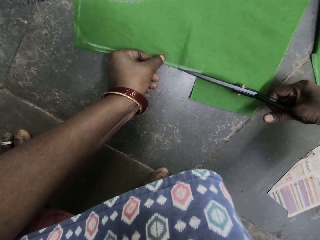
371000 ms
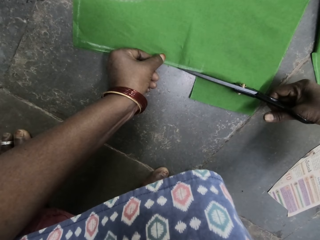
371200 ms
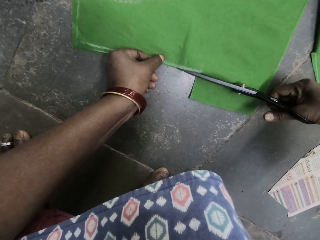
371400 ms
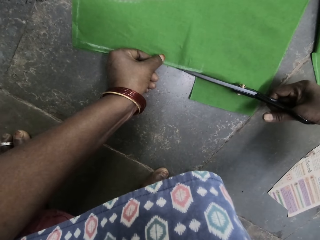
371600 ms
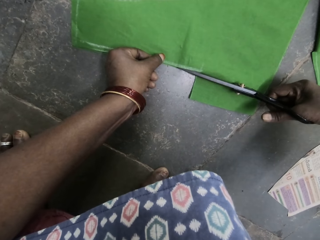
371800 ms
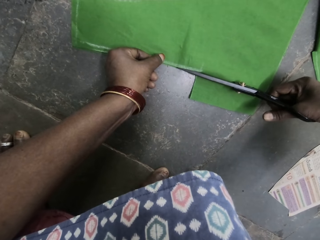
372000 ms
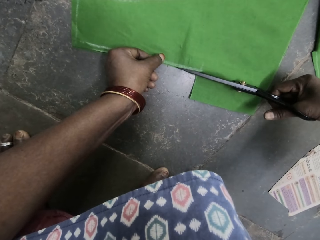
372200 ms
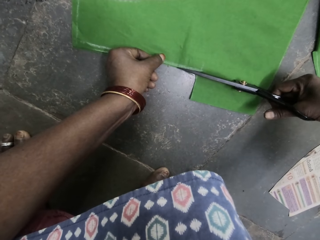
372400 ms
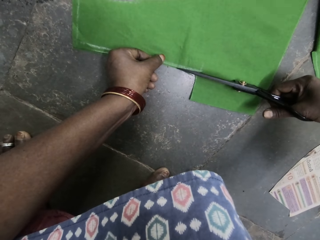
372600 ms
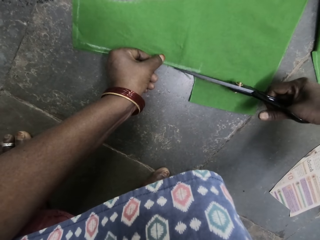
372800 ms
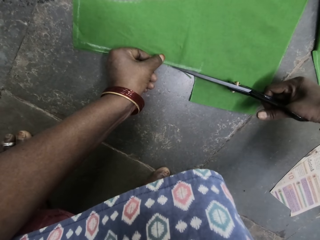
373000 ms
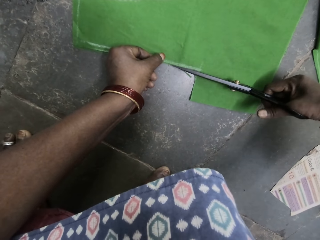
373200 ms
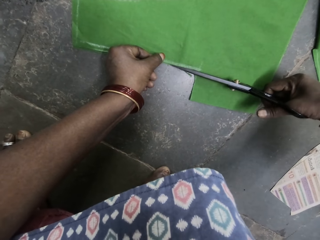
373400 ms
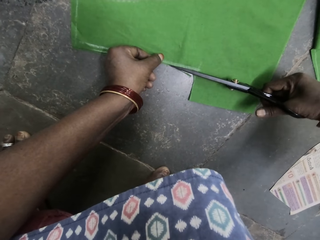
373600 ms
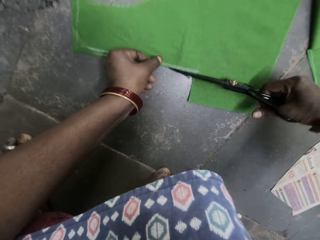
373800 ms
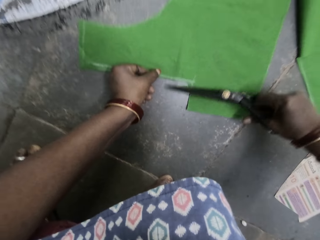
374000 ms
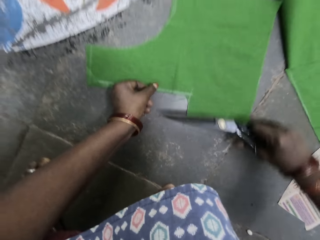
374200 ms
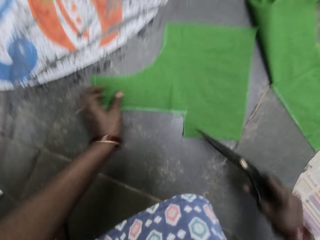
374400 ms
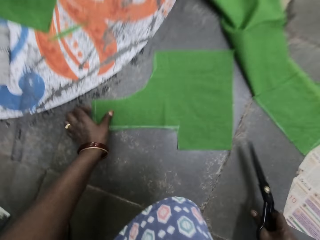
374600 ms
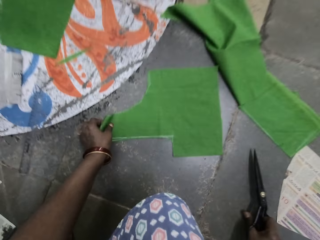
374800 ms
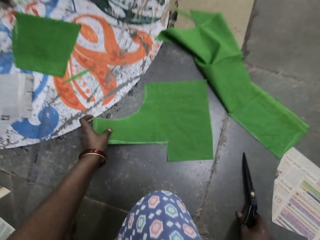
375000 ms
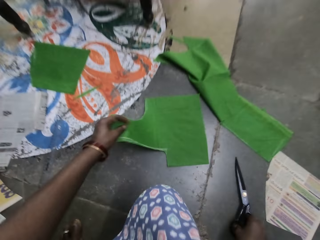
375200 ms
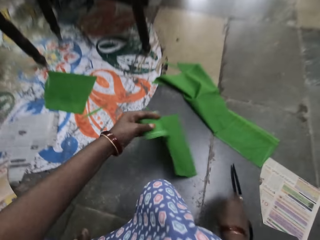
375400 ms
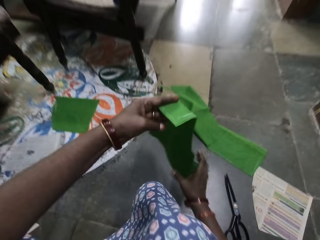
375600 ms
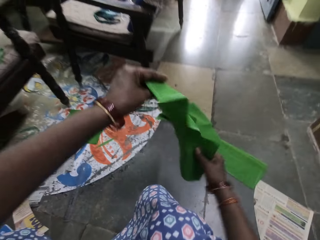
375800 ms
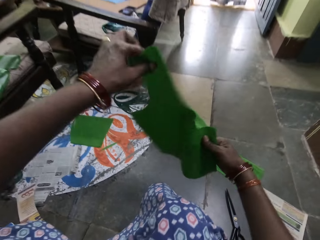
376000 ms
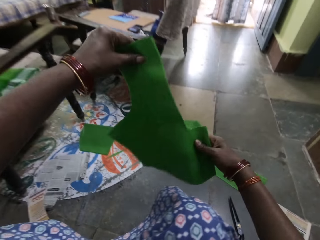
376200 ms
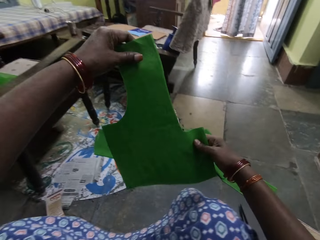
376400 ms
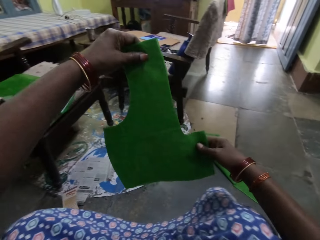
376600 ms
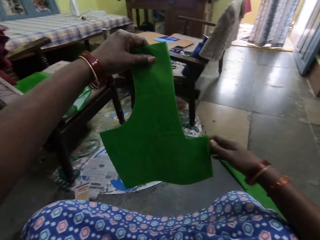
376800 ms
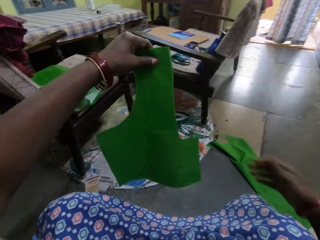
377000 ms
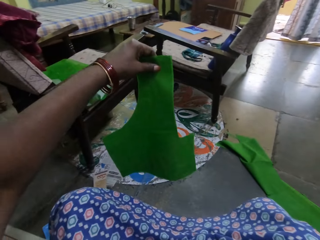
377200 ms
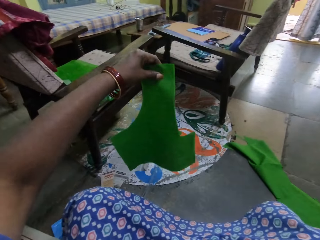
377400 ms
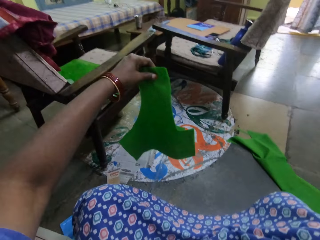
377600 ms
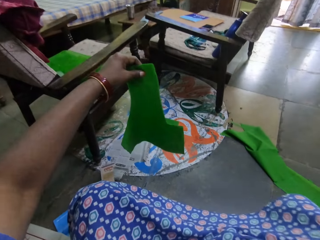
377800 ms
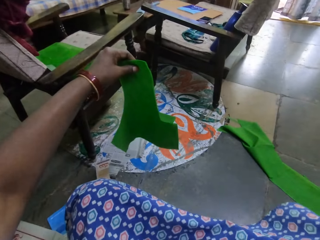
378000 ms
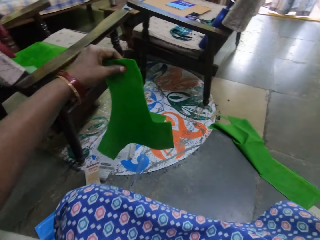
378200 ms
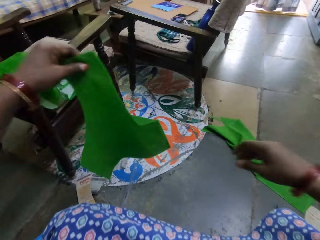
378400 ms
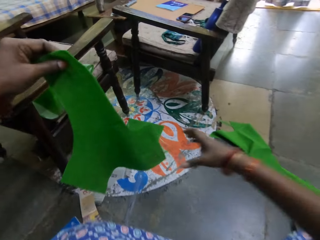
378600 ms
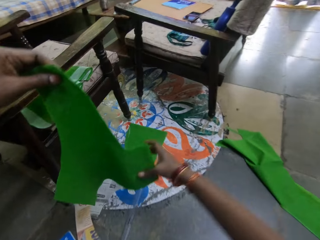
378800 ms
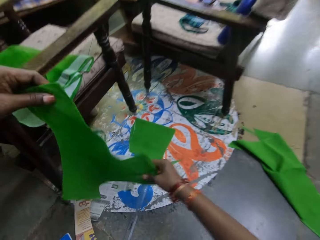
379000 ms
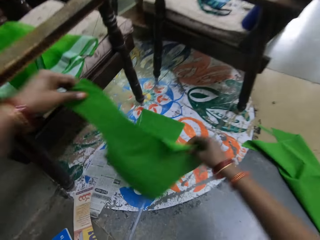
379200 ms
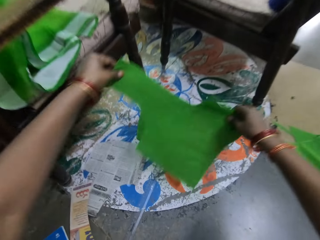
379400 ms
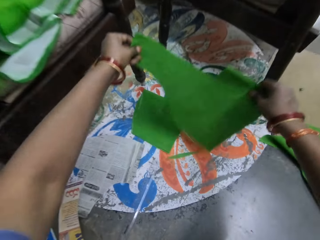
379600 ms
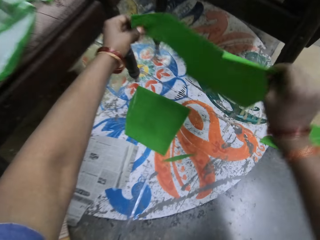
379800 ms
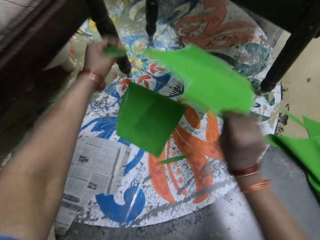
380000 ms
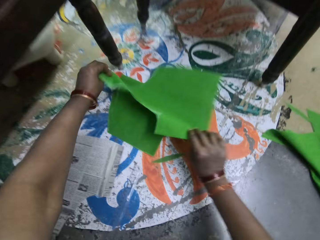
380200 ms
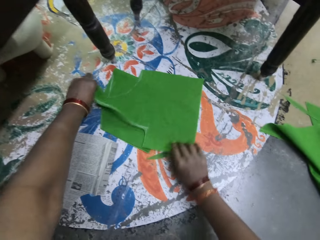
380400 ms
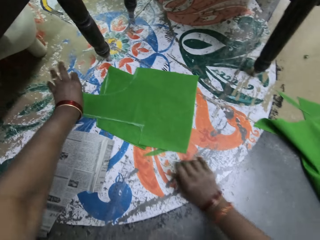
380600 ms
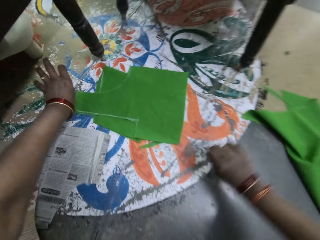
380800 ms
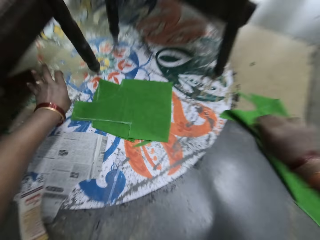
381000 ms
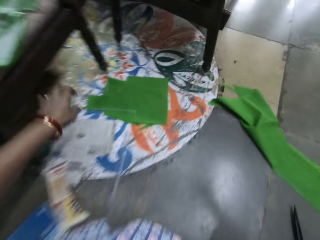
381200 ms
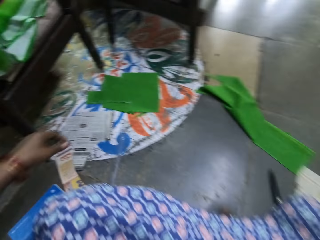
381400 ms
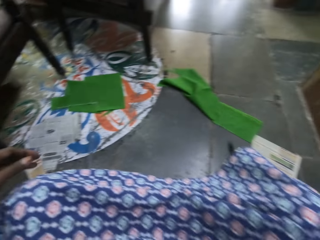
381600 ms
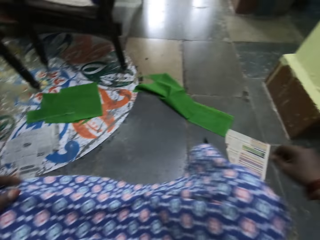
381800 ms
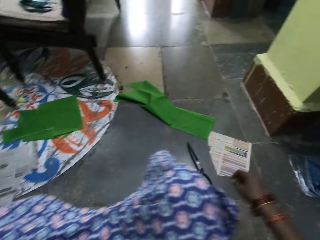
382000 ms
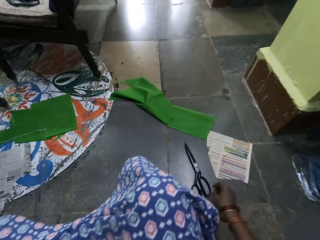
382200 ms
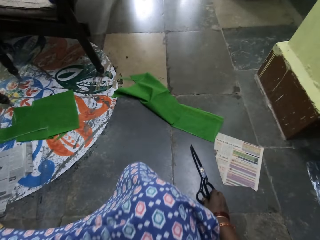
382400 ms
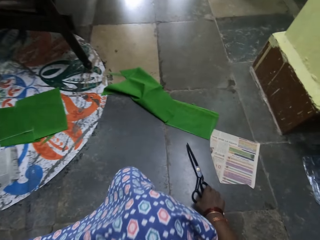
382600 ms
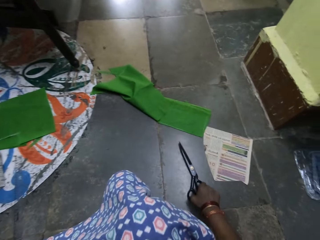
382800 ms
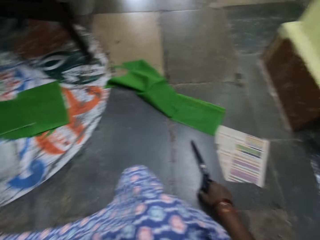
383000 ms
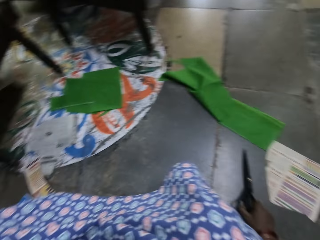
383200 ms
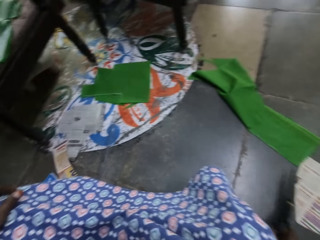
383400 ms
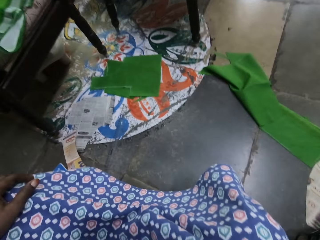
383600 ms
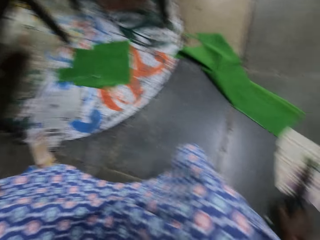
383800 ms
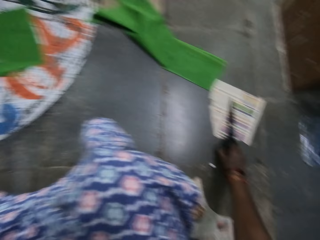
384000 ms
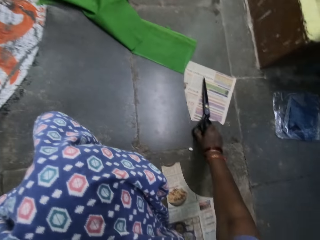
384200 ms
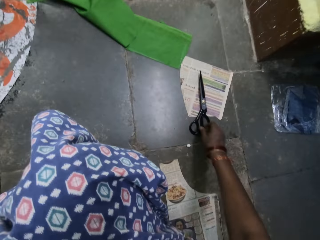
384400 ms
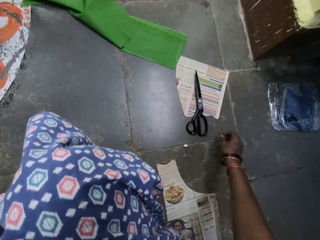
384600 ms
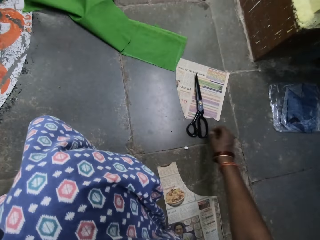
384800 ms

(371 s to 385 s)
The camera wearer puts the pair of scissors on the floor. She picks up the piece of cloth on the floor and holds the piece of cloth with her hands. She puts the piece of cloth on the floor. She moves the pair of scissors on the floor and puts the scissors on the floor.

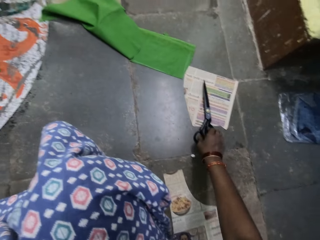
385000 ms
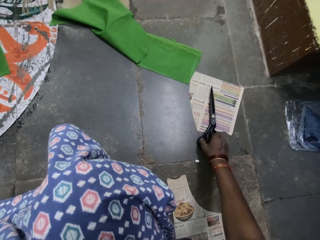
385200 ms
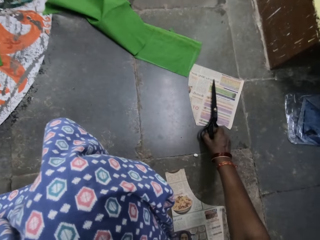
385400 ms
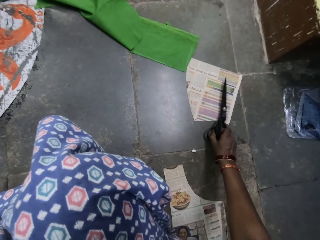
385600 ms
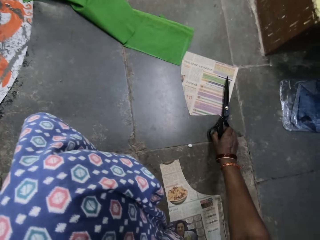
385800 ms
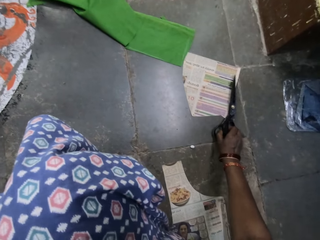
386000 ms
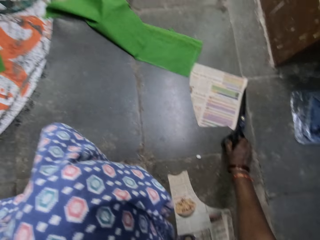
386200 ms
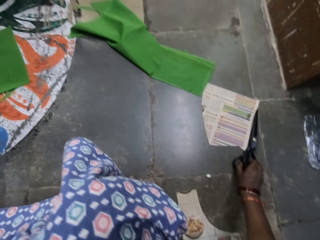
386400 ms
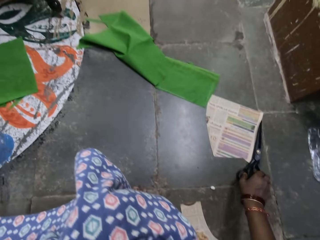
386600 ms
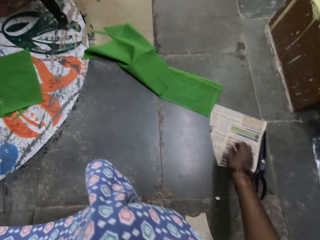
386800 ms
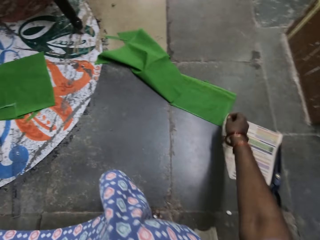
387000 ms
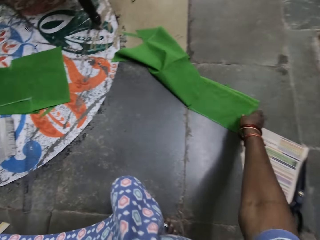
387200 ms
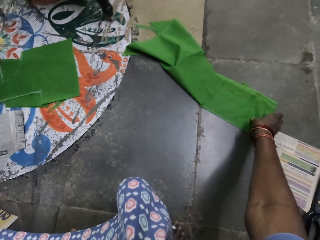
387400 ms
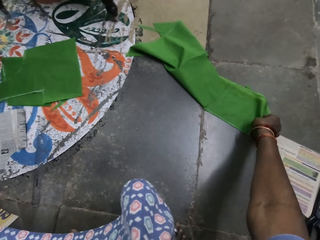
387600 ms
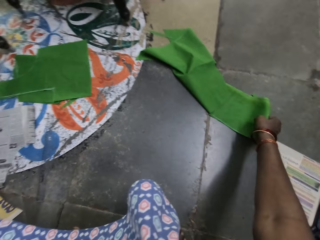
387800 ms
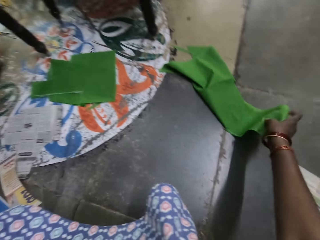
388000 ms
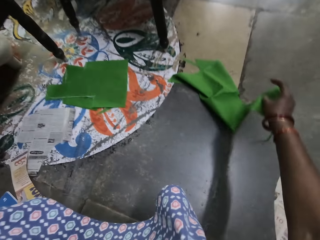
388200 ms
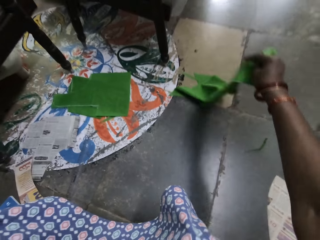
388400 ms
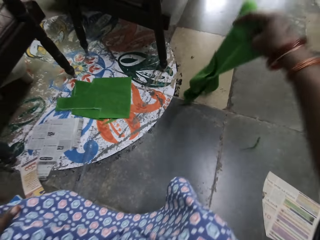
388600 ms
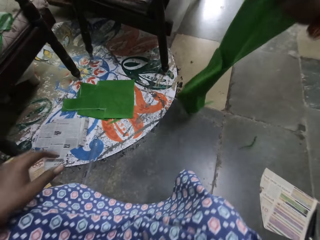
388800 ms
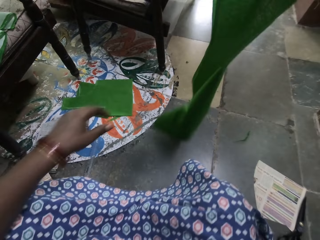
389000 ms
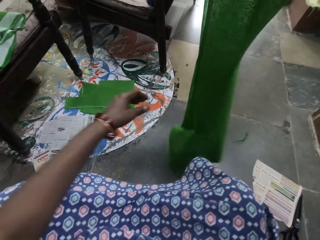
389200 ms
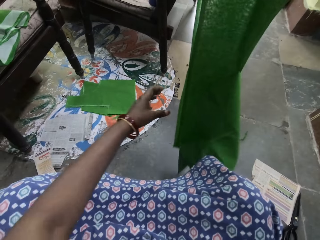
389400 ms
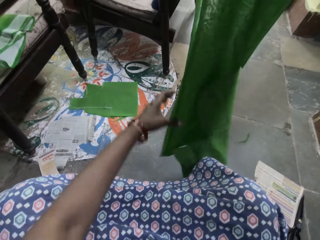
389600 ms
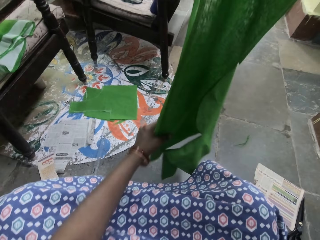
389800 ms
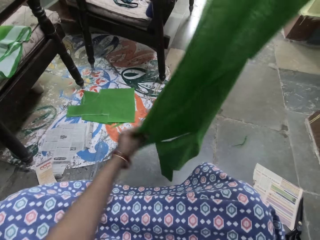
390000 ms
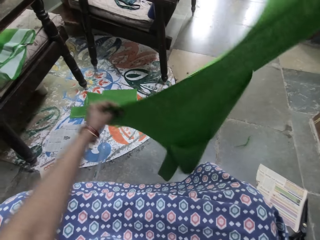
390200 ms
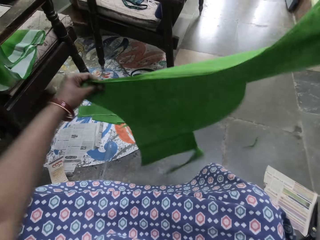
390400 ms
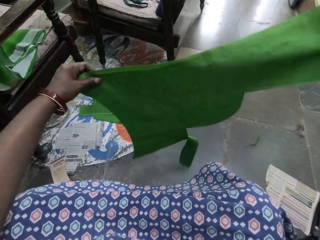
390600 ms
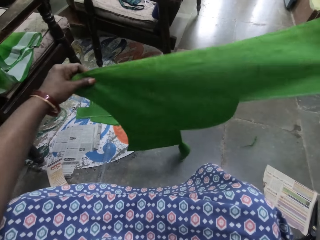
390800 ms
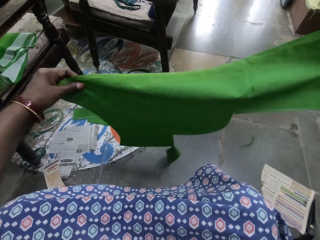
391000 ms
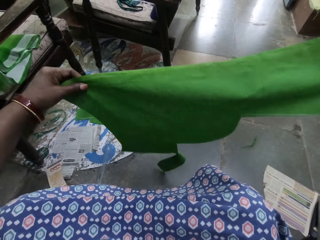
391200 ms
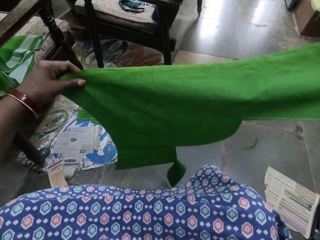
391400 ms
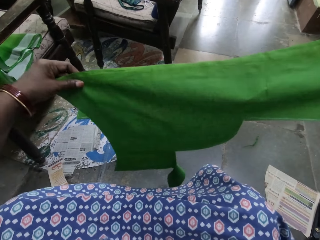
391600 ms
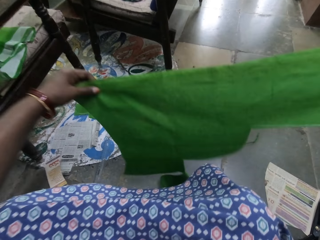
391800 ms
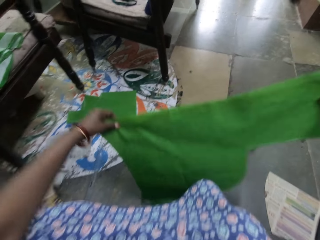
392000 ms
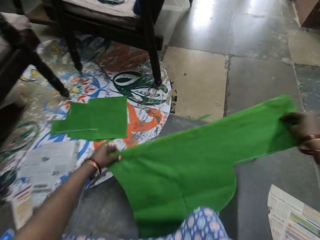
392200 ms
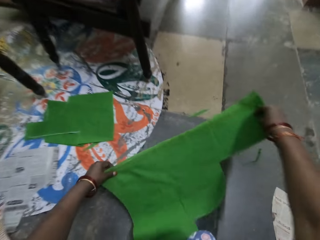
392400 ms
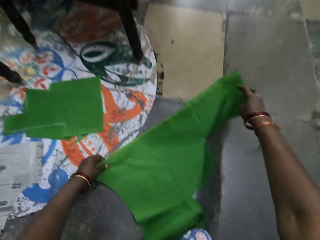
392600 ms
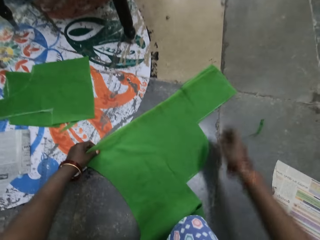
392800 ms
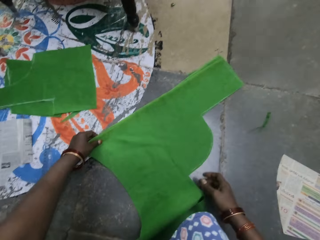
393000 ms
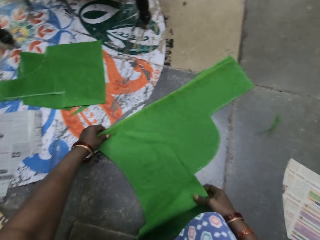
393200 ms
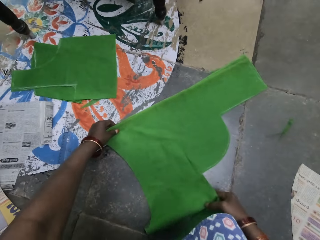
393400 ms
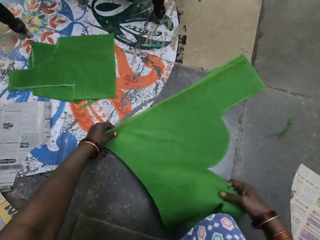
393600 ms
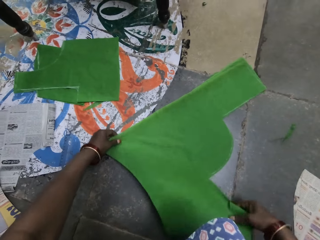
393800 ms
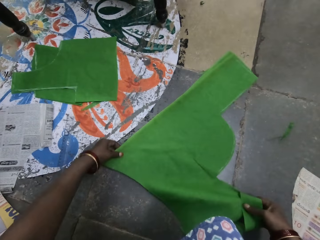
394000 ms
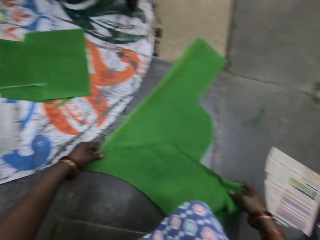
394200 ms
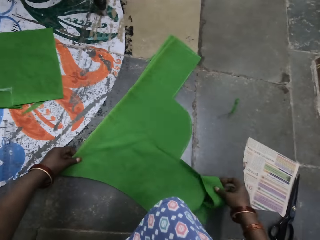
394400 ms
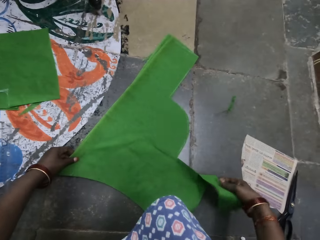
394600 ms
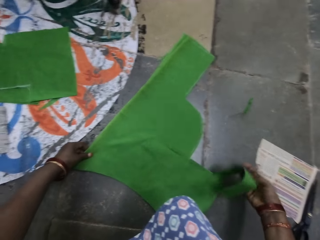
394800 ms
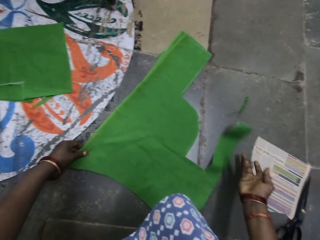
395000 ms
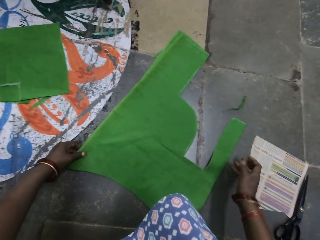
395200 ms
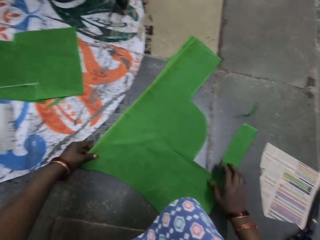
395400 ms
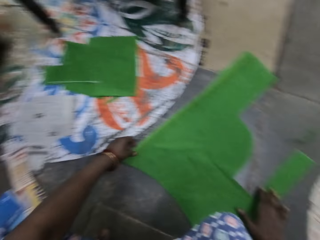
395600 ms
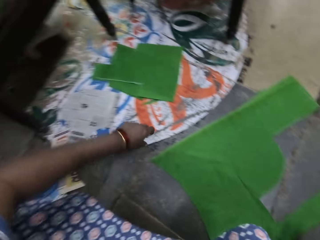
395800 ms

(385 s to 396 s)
The camera wearer picks up the scissors from the magazine on the floor. She picks up the piece of cloth on the floor and holds the piece of cloth with her hands. She puts the piece of cloth on the floor.
